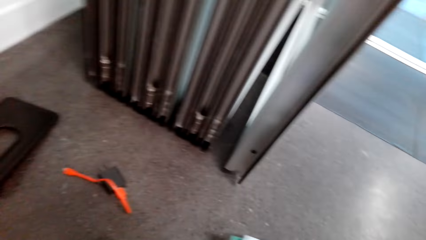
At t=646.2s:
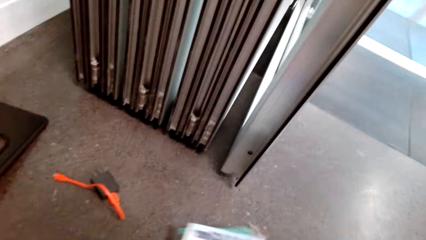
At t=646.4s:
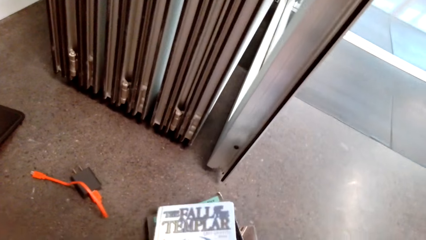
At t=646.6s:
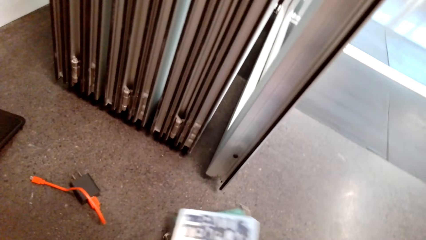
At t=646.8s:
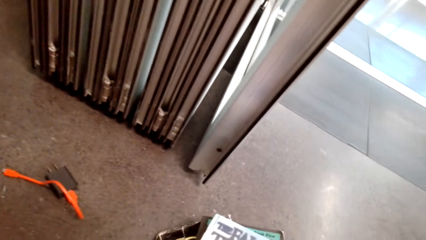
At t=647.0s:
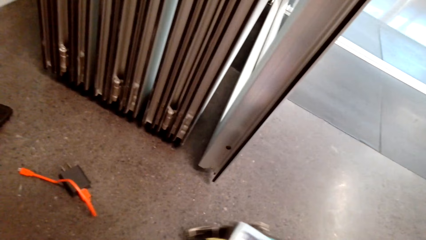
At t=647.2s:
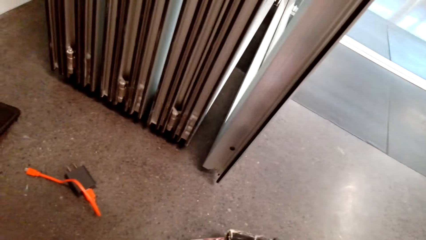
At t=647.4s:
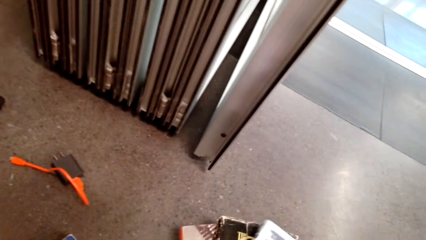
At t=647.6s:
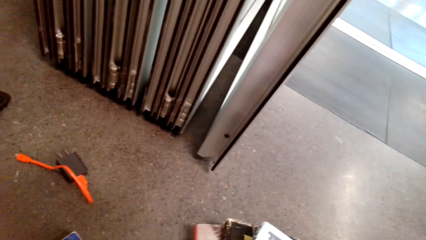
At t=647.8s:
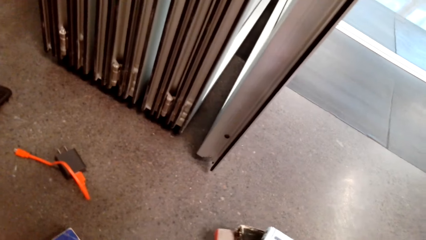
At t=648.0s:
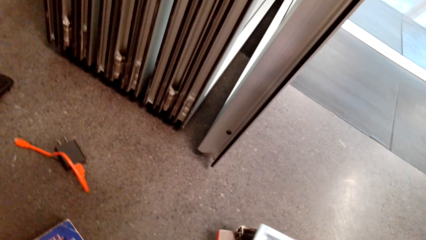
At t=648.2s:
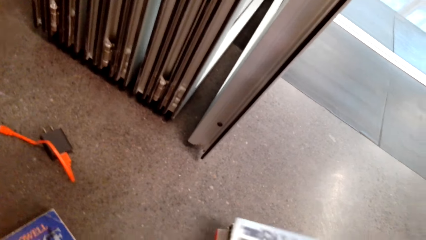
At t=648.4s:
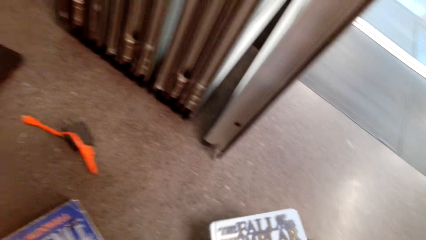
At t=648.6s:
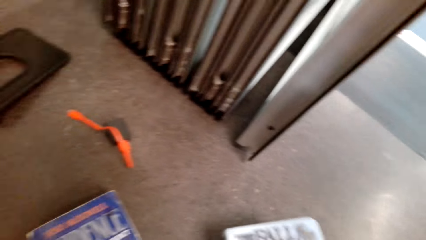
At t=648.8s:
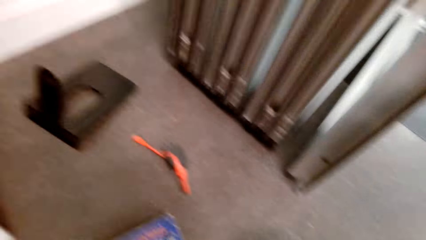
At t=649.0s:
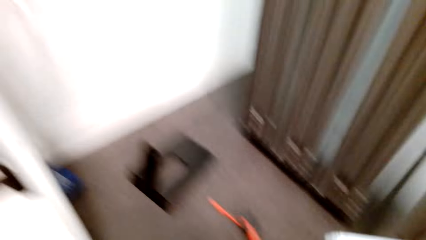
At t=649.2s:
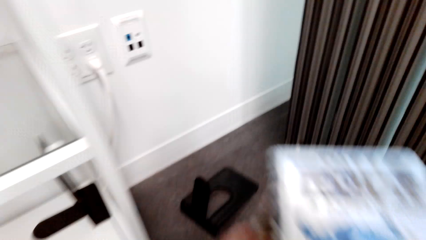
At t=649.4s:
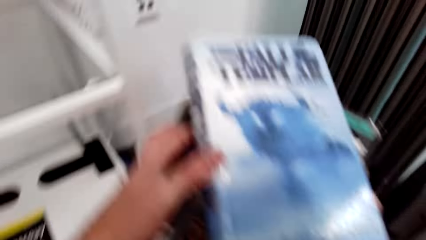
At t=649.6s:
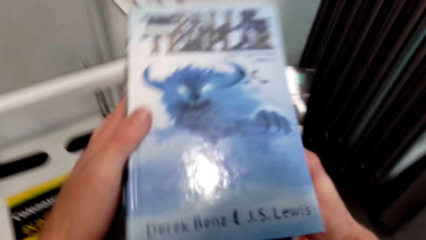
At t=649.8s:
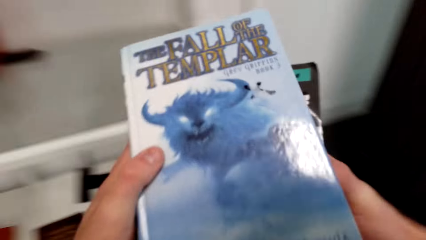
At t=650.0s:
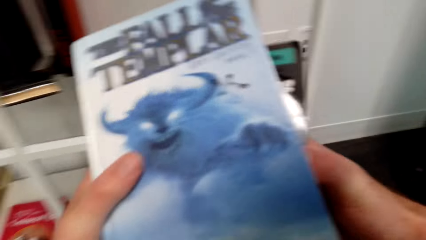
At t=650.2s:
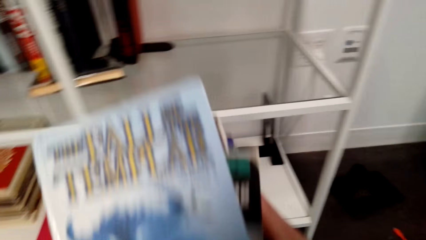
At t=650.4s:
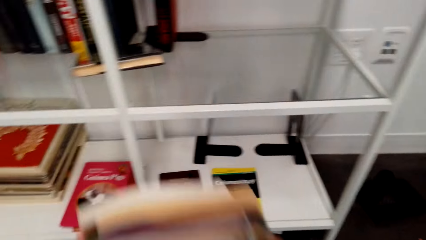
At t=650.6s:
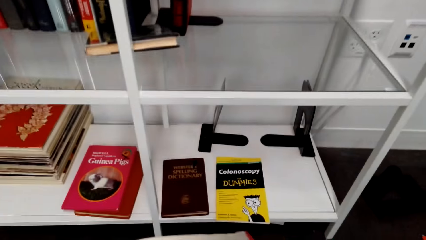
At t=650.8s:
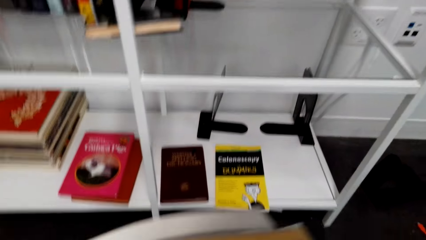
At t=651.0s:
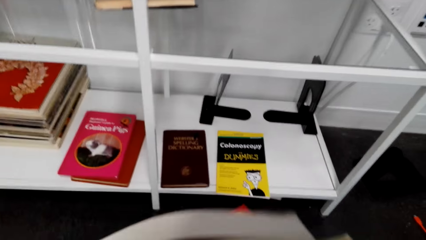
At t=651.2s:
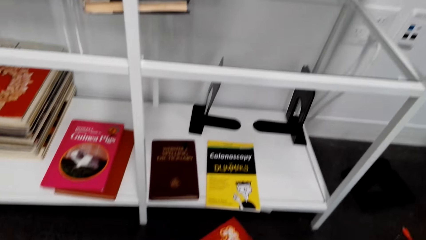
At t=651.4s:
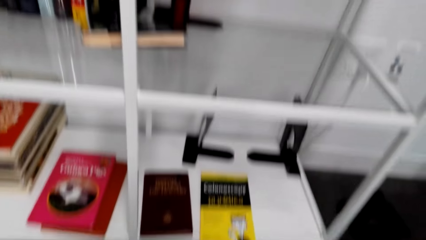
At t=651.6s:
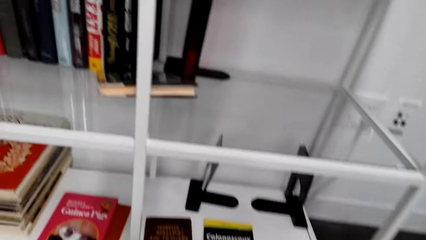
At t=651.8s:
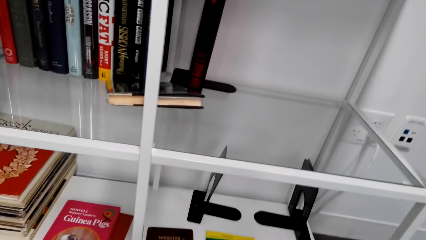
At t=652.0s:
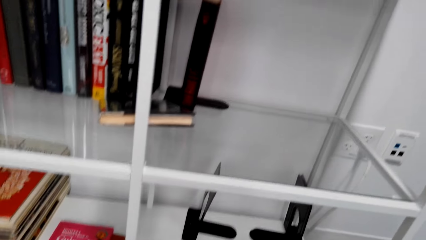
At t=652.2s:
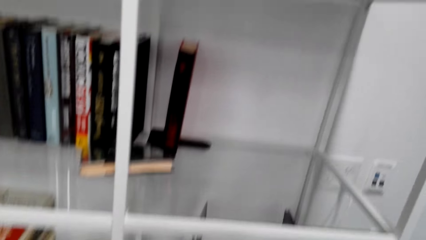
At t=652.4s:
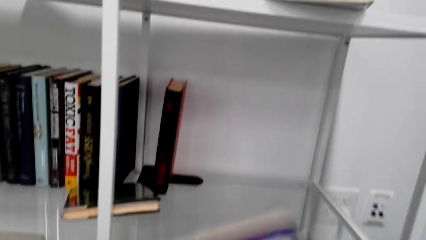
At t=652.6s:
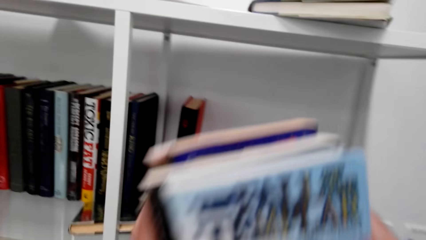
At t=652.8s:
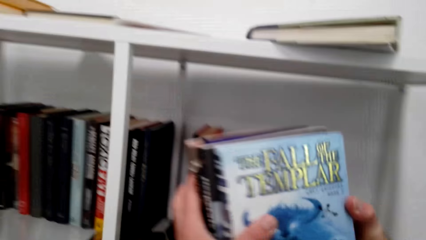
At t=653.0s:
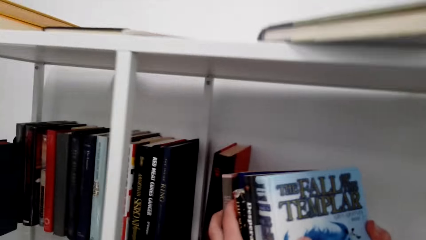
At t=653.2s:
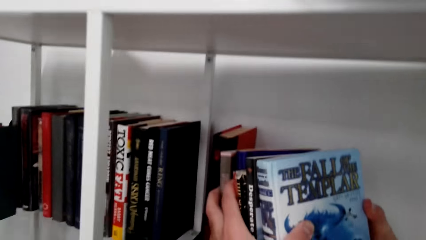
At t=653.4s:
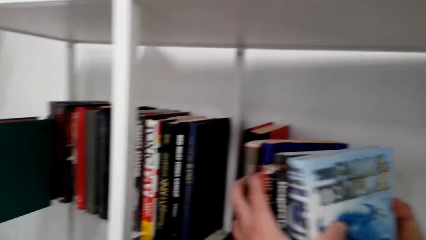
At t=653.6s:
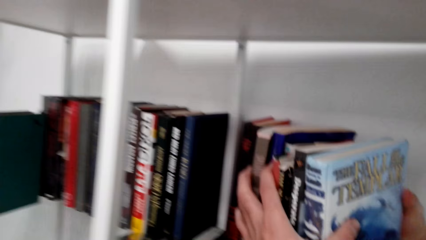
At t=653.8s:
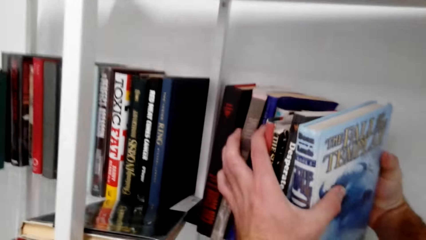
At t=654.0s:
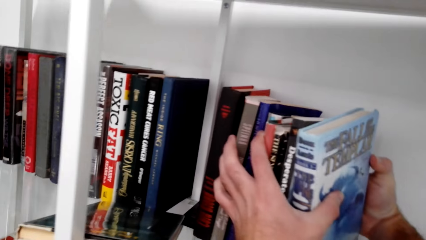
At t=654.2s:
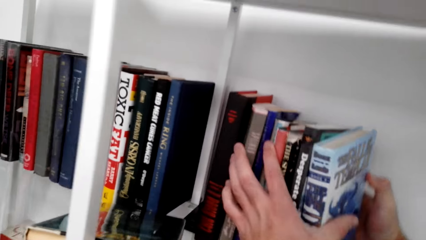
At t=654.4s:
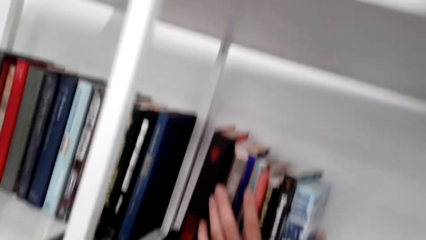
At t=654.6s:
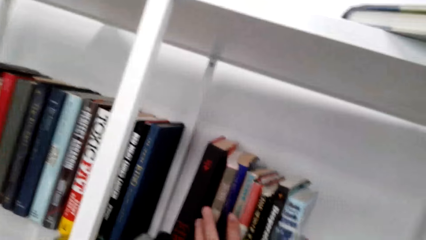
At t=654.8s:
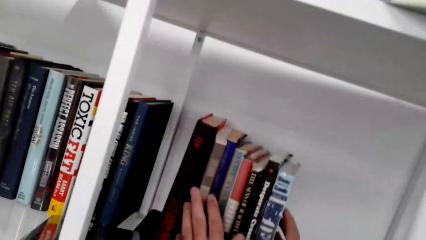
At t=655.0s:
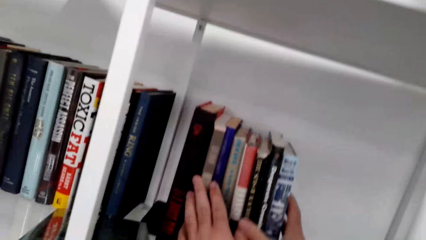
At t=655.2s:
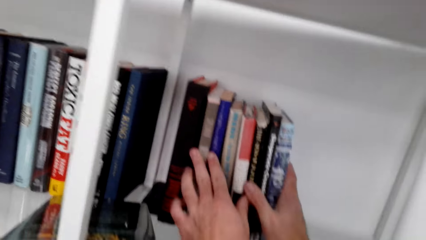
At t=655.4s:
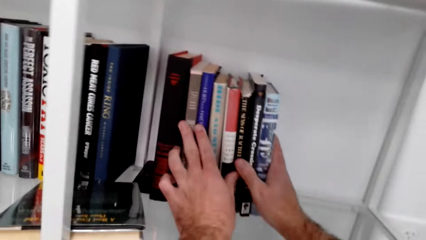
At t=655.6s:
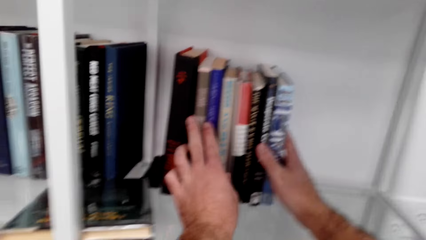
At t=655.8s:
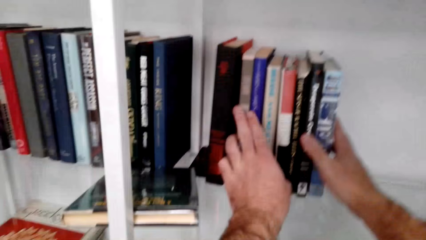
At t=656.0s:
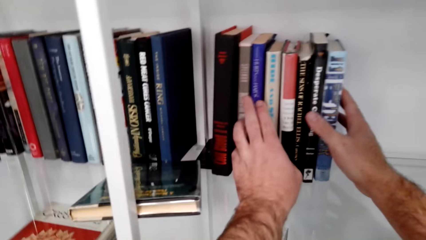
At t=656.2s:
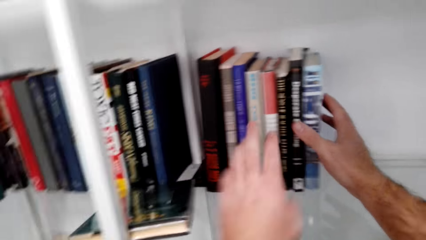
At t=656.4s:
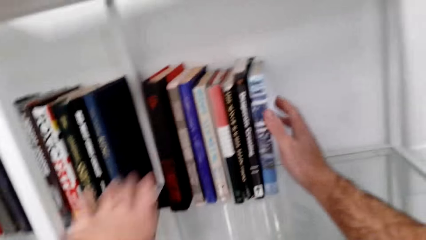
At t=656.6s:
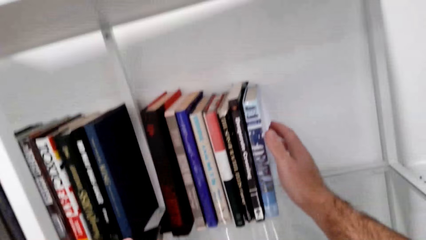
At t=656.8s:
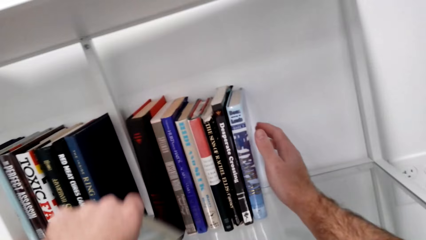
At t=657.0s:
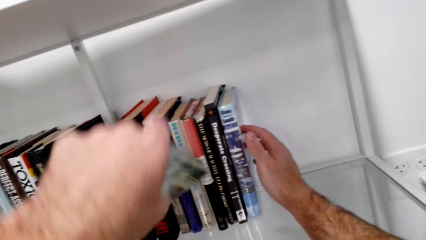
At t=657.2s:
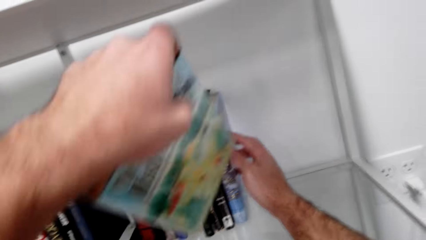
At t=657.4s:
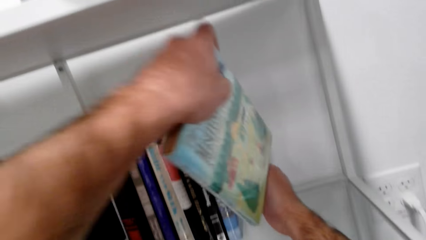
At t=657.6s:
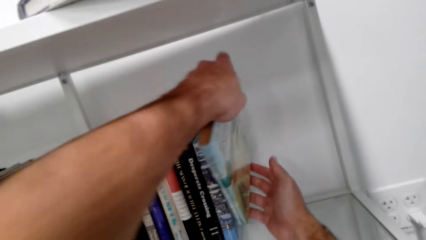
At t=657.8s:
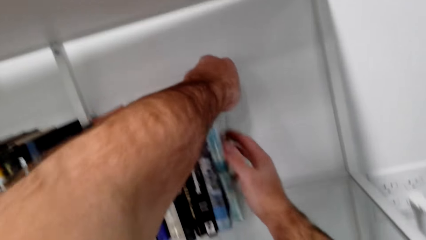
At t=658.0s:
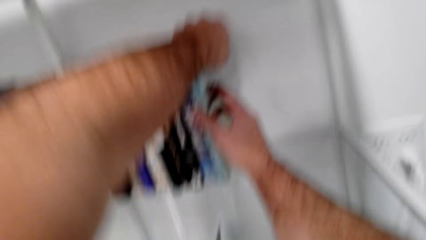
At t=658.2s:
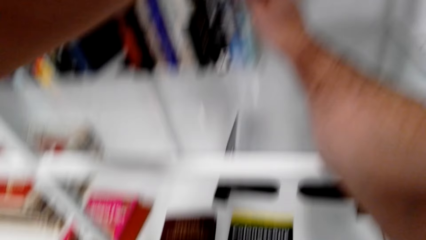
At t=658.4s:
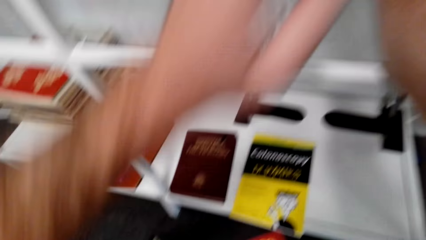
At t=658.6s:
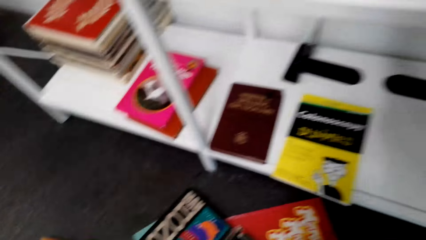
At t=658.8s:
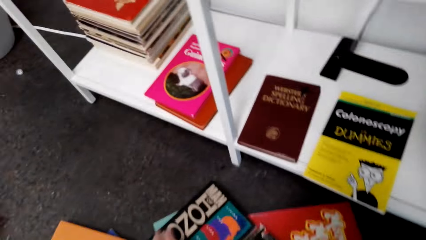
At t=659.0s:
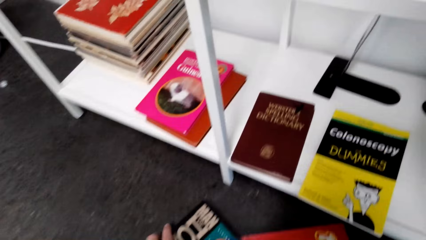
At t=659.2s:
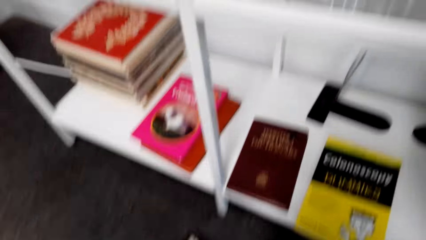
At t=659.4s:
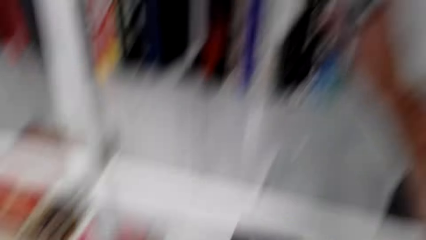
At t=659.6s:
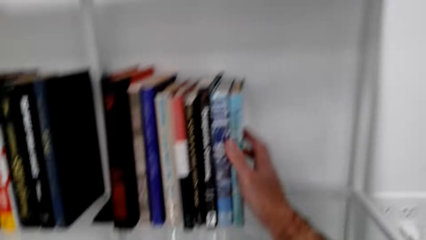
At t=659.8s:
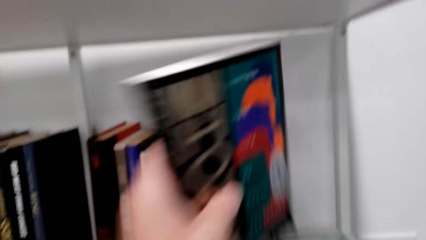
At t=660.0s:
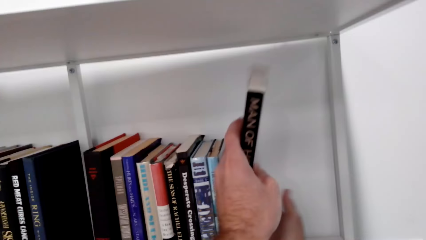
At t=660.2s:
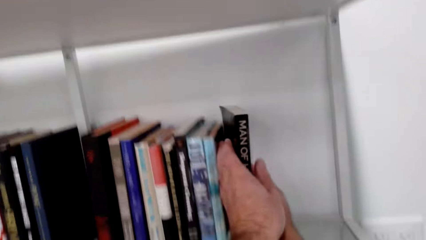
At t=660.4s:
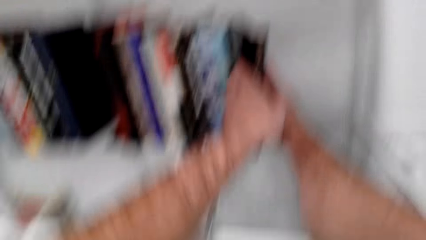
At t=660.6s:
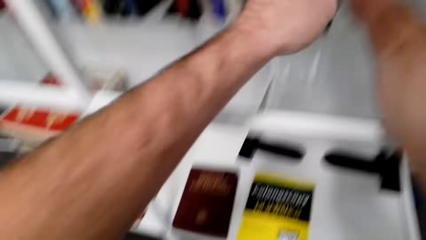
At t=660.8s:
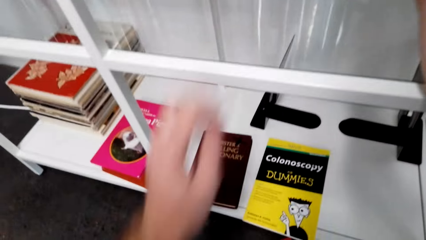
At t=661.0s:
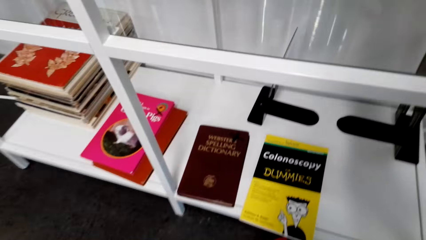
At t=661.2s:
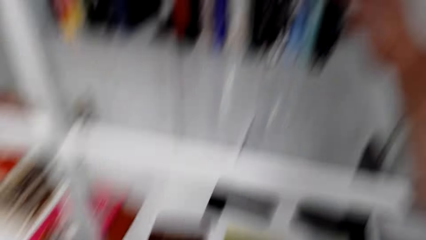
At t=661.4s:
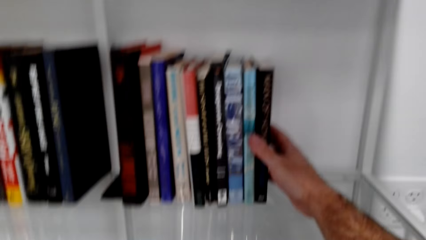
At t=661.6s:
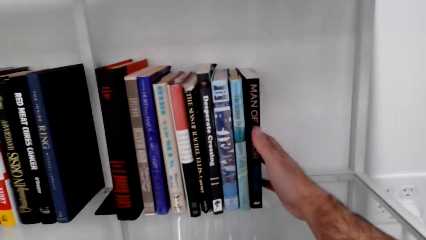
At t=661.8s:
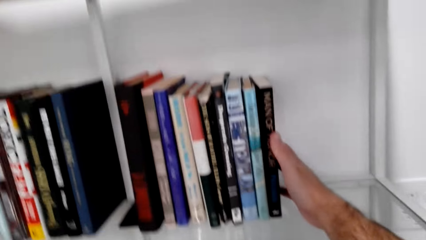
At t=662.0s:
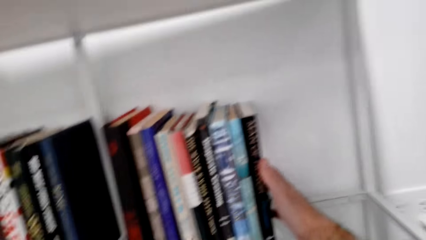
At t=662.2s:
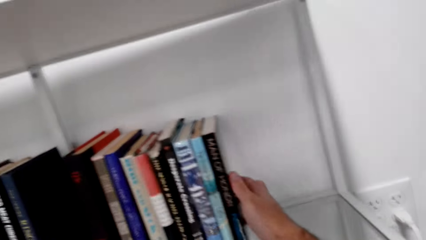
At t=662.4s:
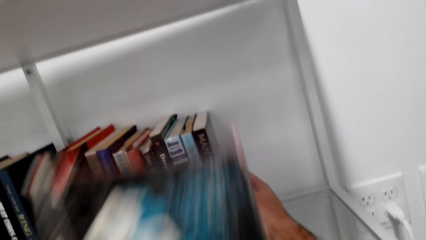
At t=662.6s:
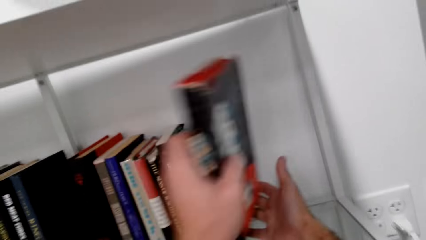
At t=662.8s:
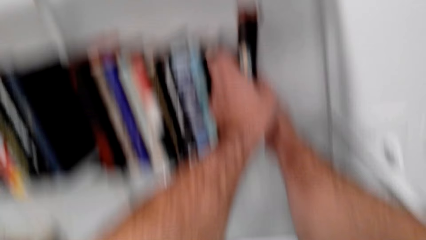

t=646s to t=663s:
The camera wearer picks the books from the floor. They sort the books on the shelf. They put the books on the shelf. They pick up the book from the floor. They put the book on the shelf.
